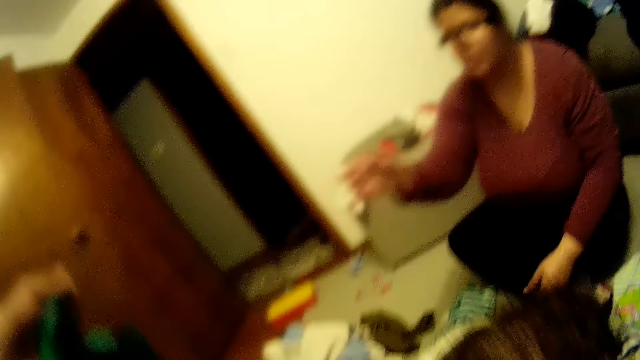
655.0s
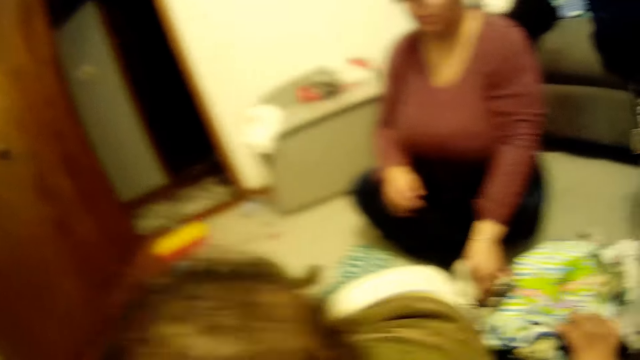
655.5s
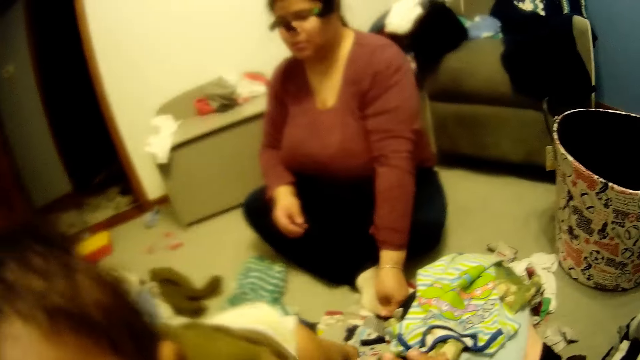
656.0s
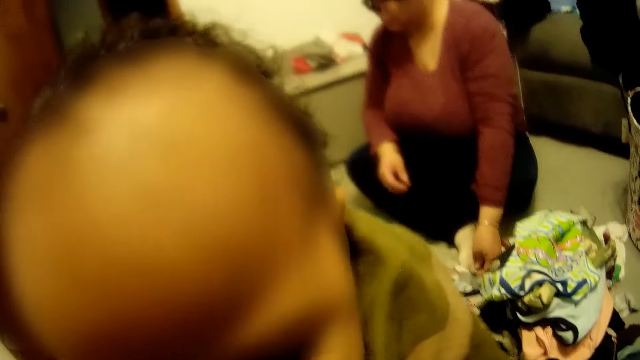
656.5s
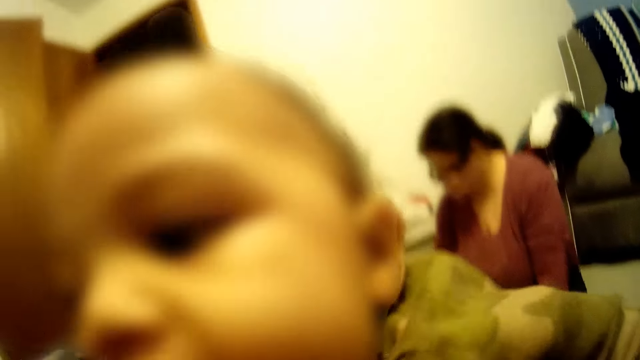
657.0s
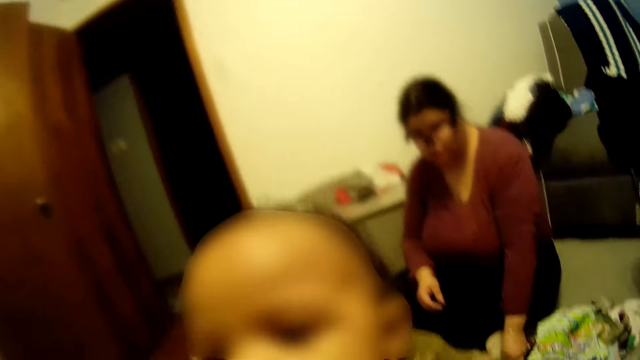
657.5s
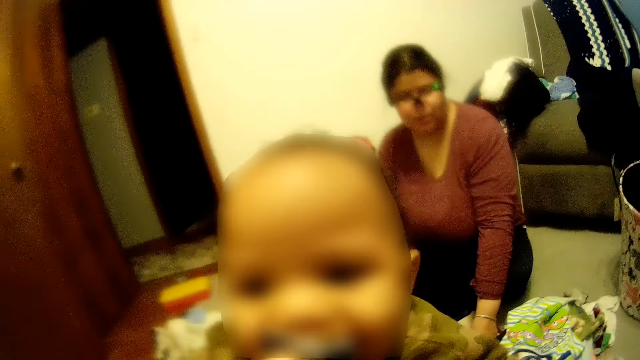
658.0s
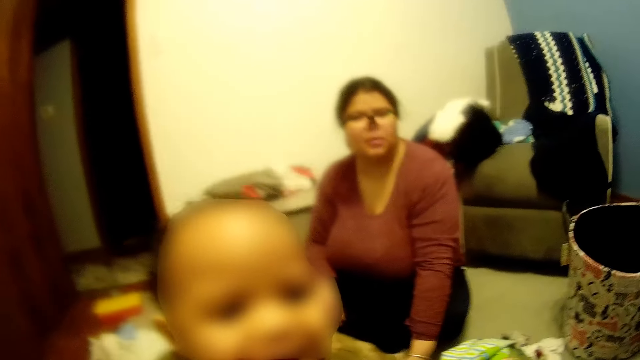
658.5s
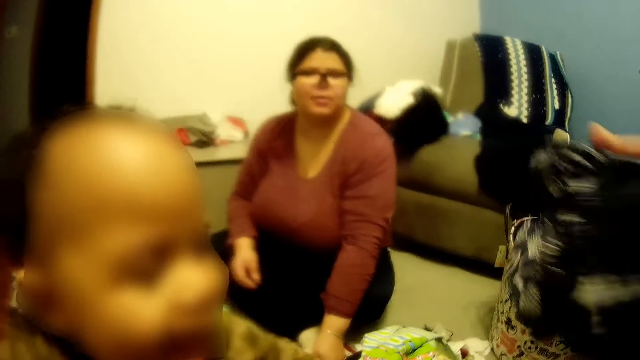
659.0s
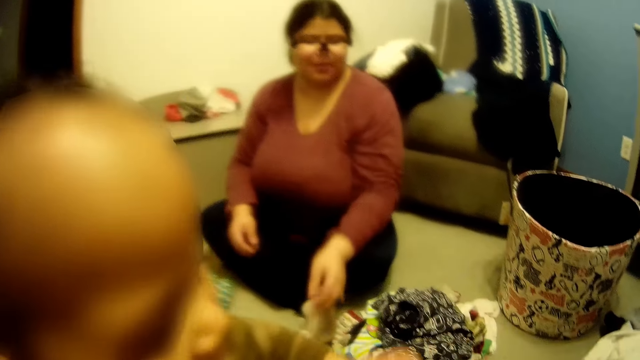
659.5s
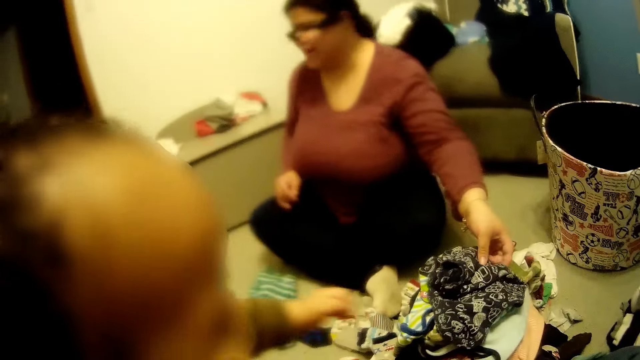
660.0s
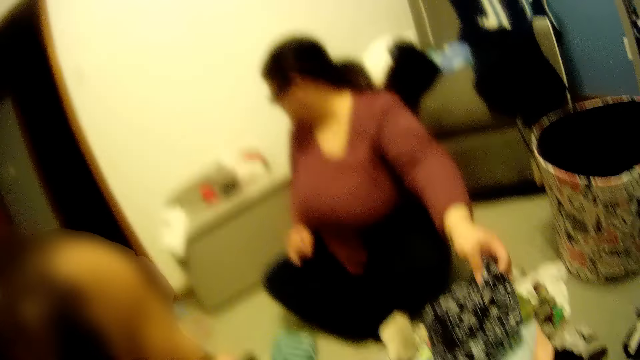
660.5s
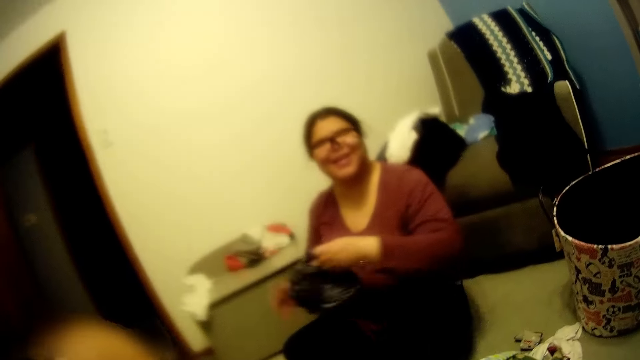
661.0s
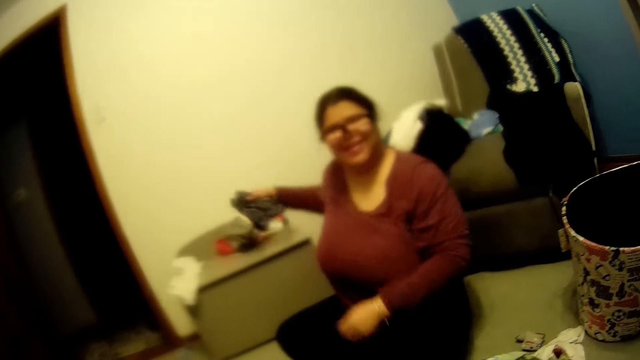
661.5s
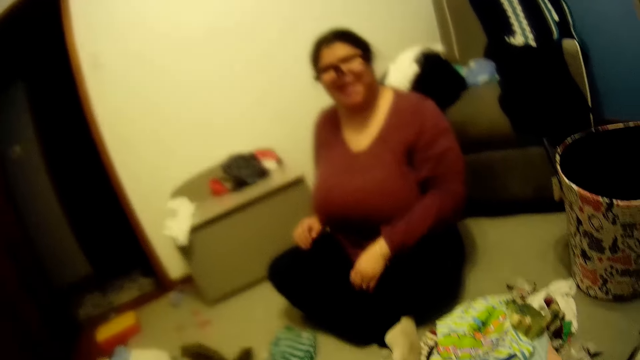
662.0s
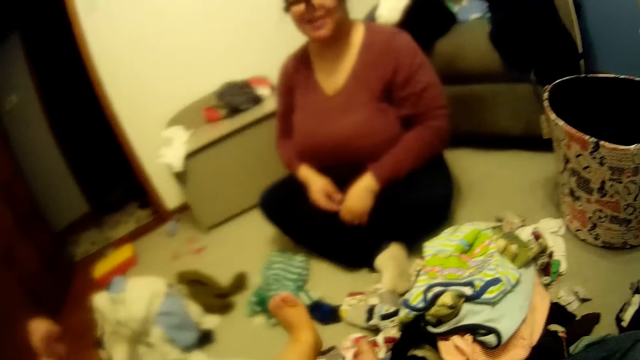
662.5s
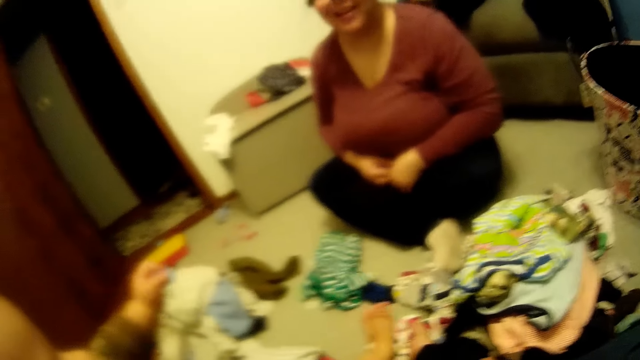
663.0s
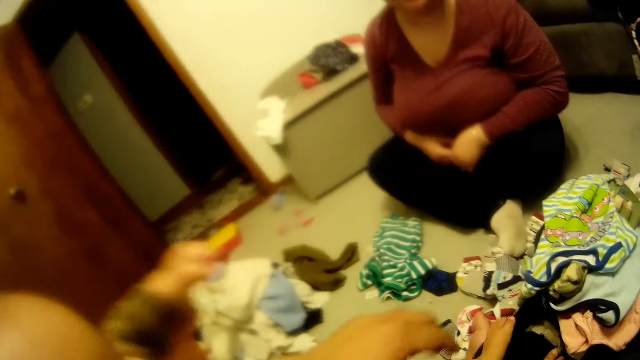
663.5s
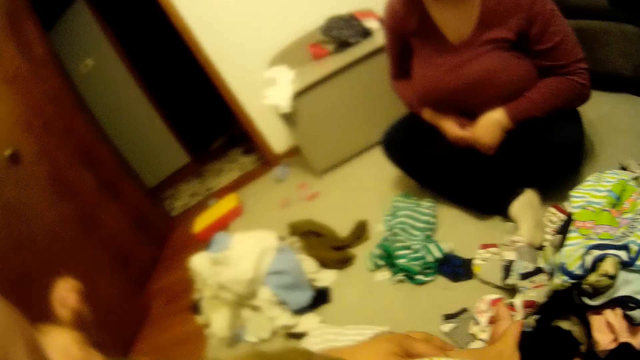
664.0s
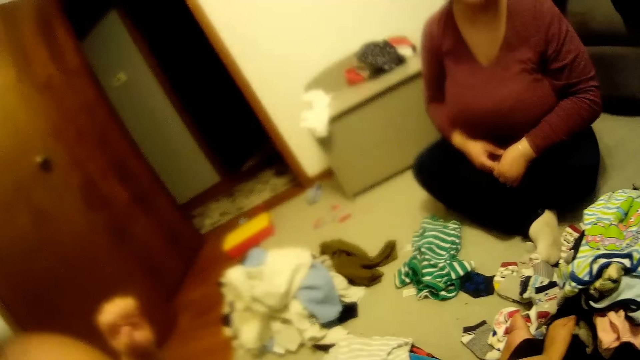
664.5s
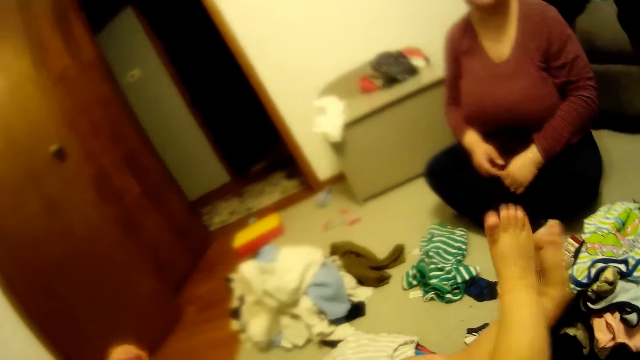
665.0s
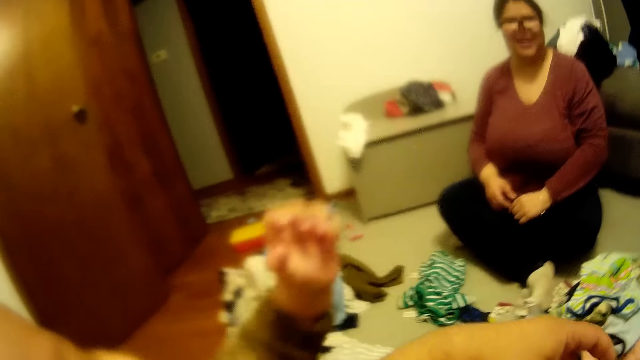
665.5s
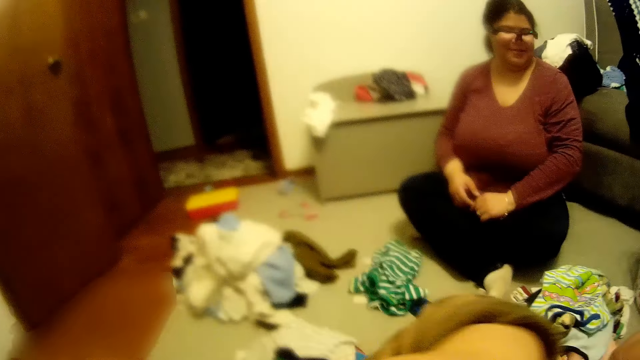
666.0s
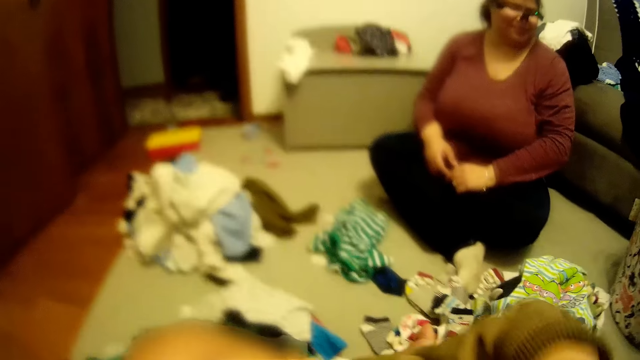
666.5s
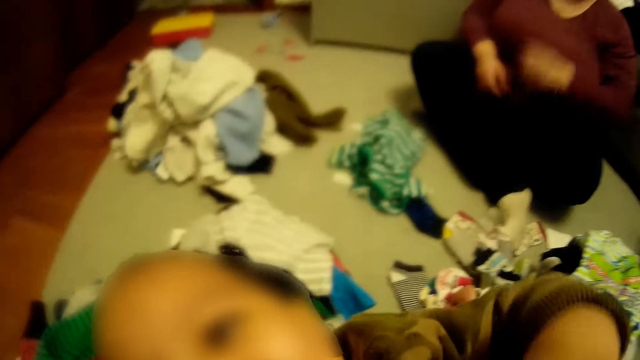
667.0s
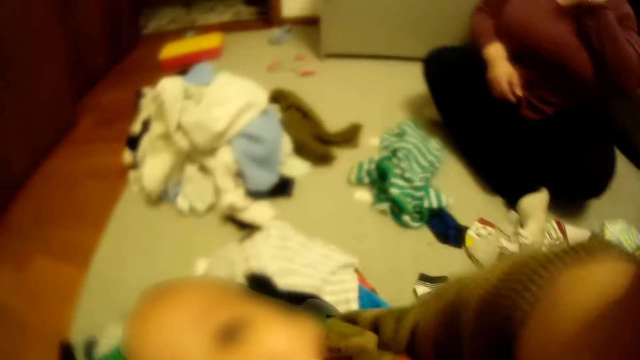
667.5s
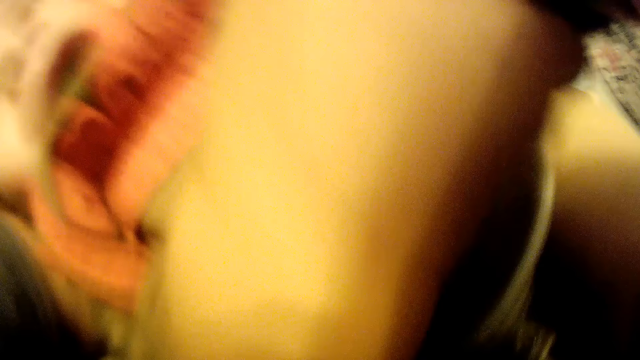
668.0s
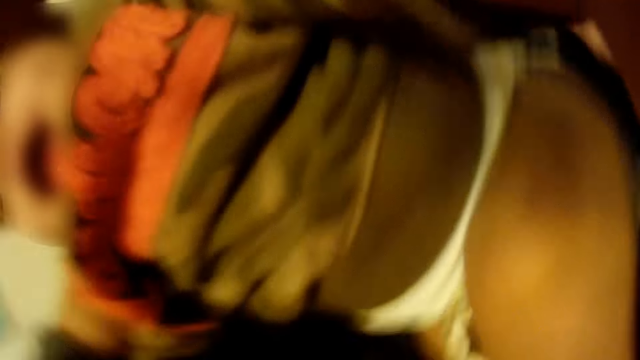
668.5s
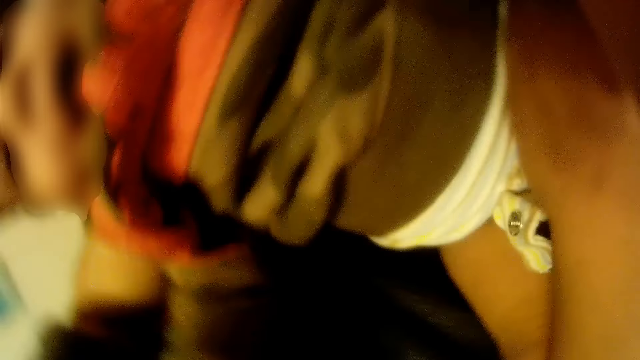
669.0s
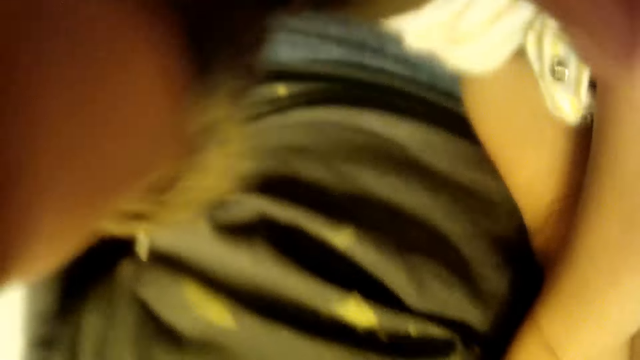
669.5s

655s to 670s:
A baby interacts with the camera wearer. The camera wearer interacts with the baby. He holds the baby and talks to the baby. He drops cloth in his right hand on the heap of clothes. A woman picks the cloth from the heap of clothes with her left hand, passes the cloth to her right hand, and drops the cloth in her right hand on the drawer. The woman speaks to the baby. The camera wearer plays with the baby.

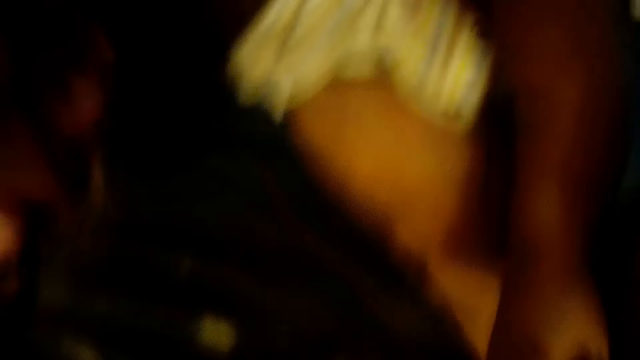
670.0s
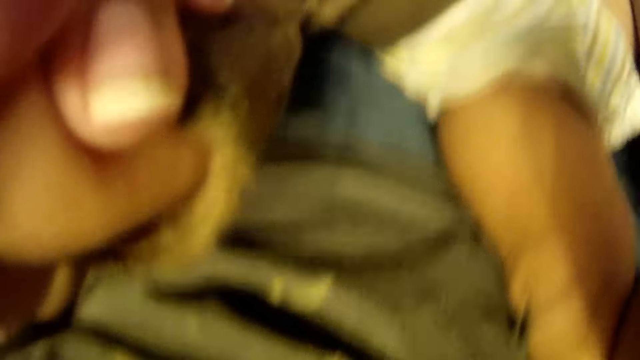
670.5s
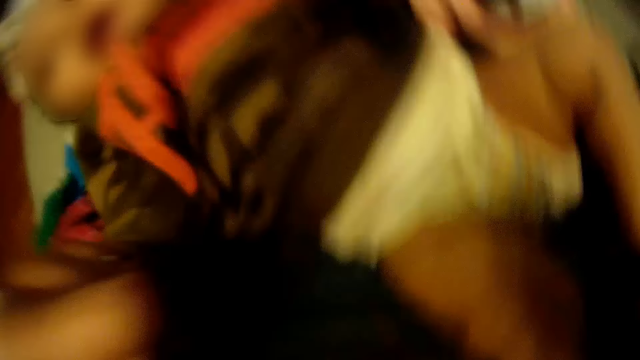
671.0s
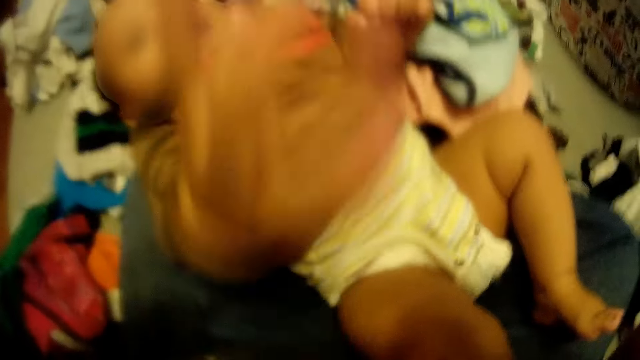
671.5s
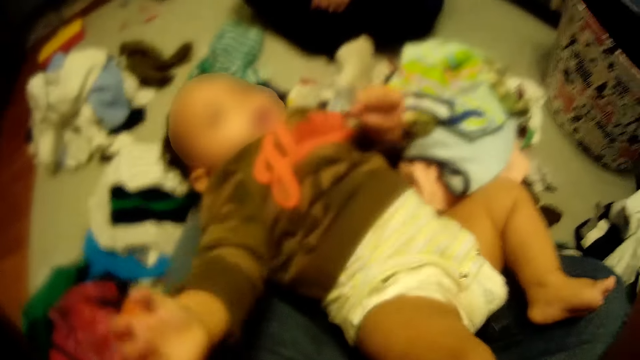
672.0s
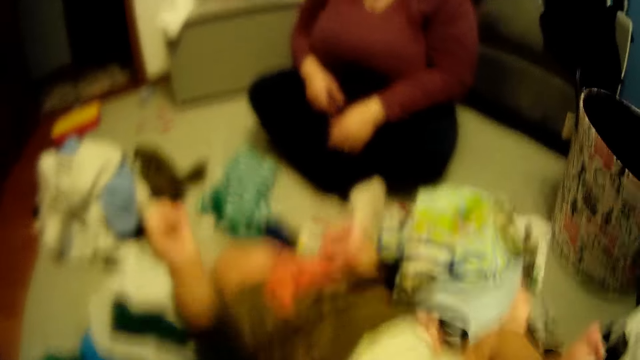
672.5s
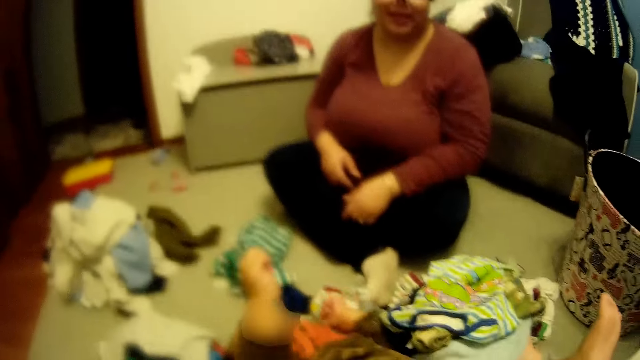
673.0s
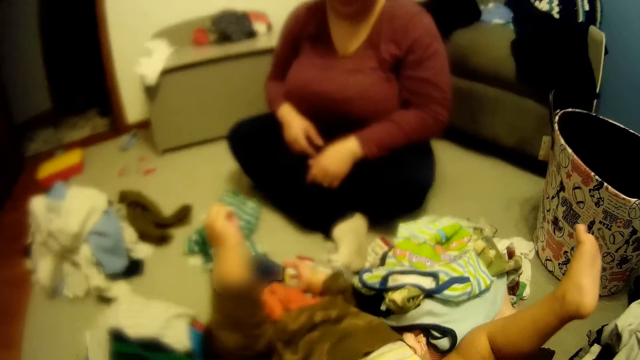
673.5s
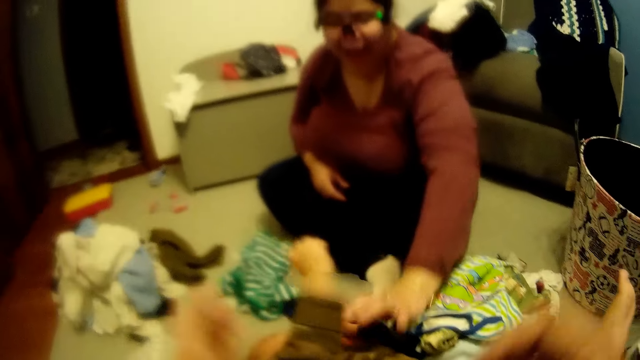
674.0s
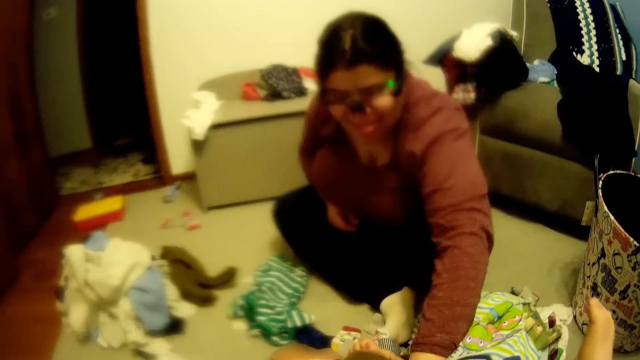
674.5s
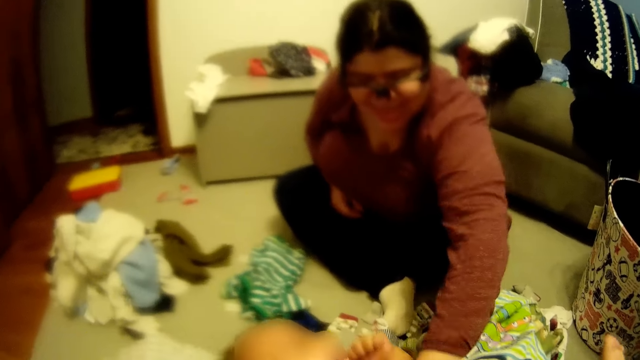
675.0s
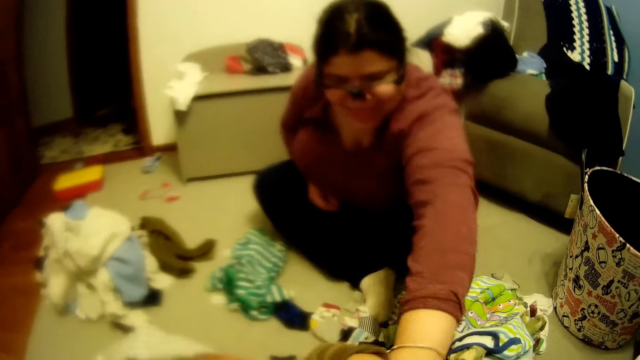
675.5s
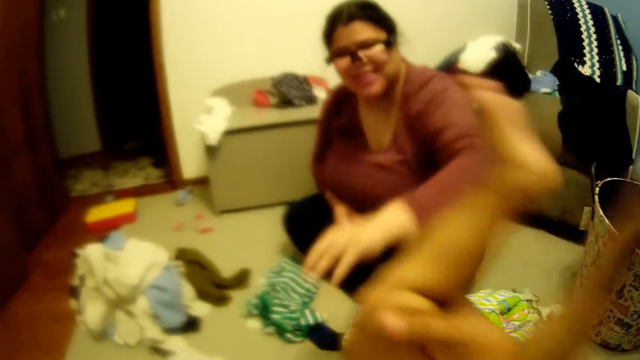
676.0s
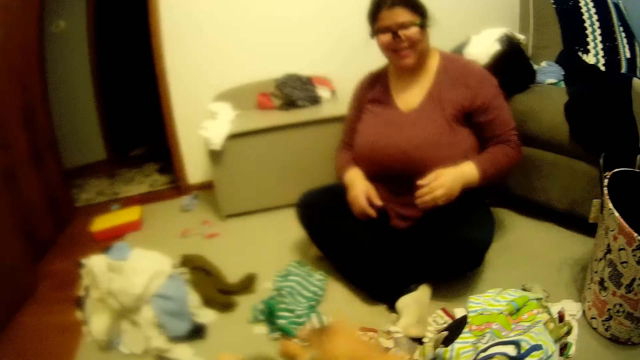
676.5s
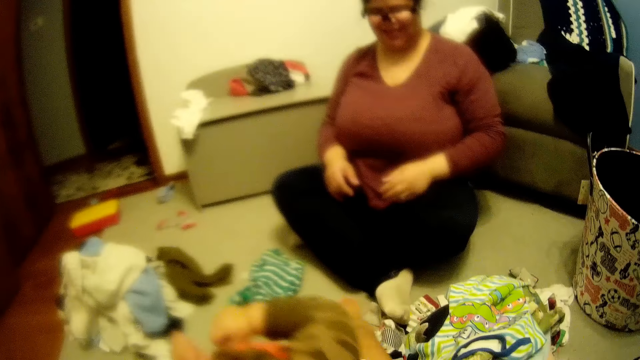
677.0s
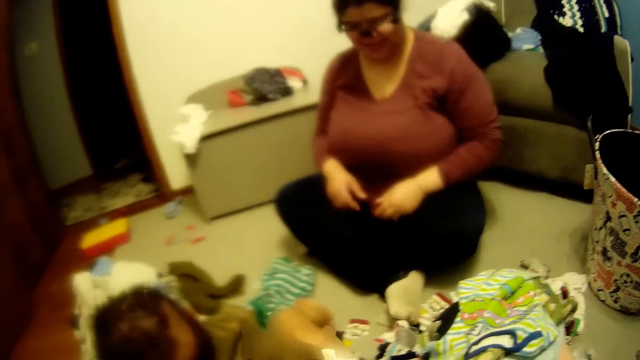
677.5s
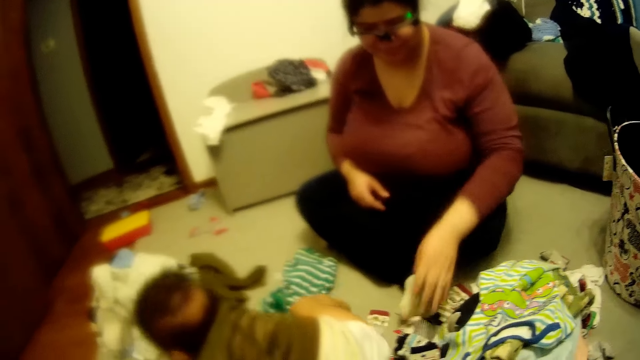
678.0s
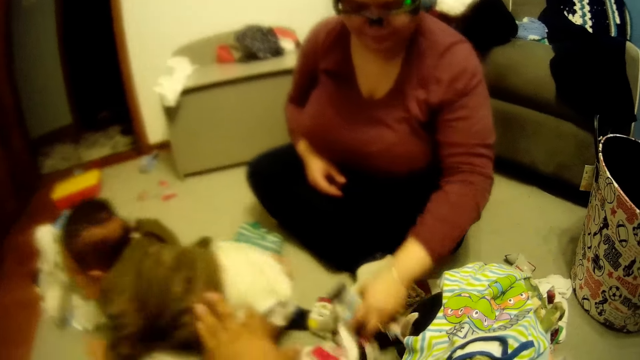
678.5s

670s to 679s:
A woman interacts with a baby with her left hand and tickles the baby.
